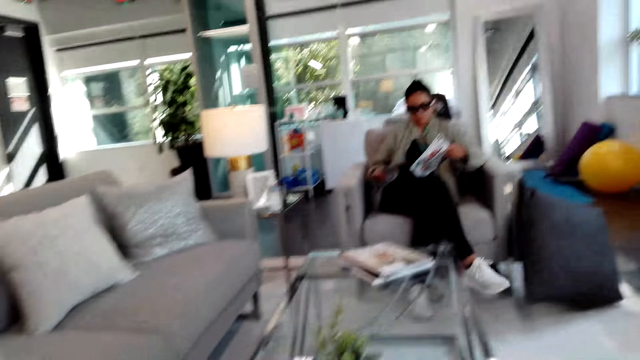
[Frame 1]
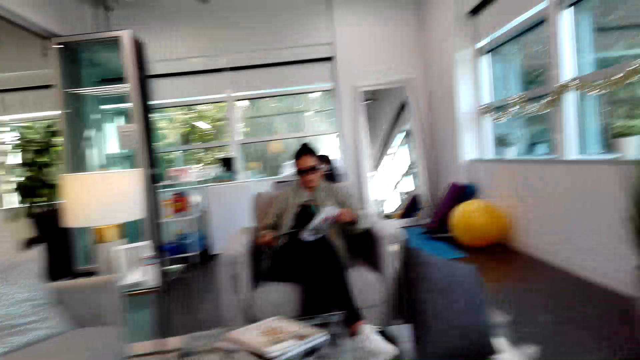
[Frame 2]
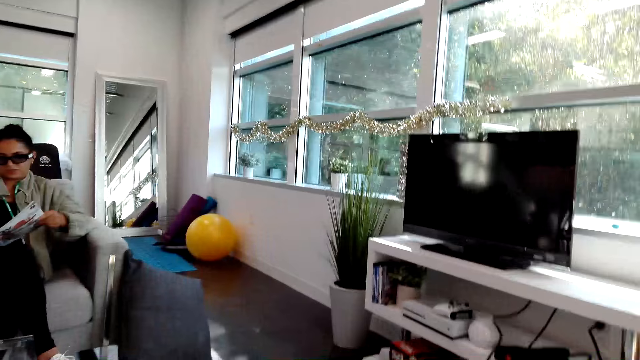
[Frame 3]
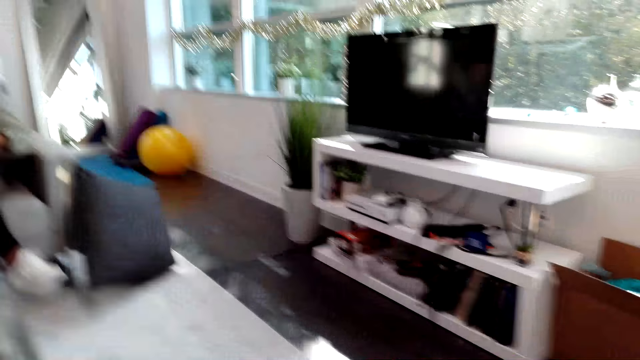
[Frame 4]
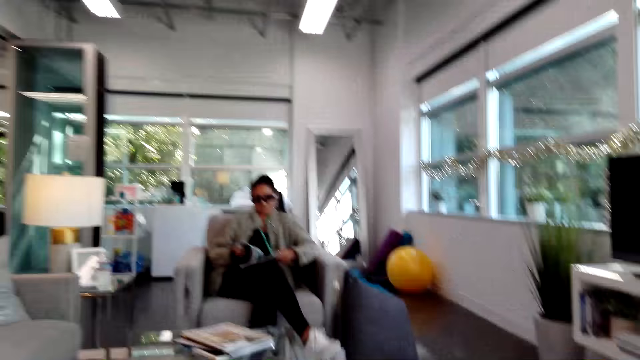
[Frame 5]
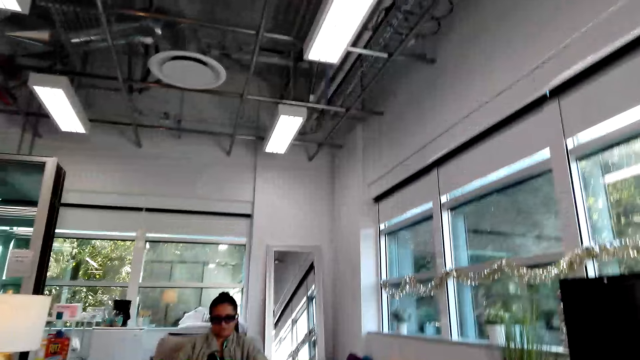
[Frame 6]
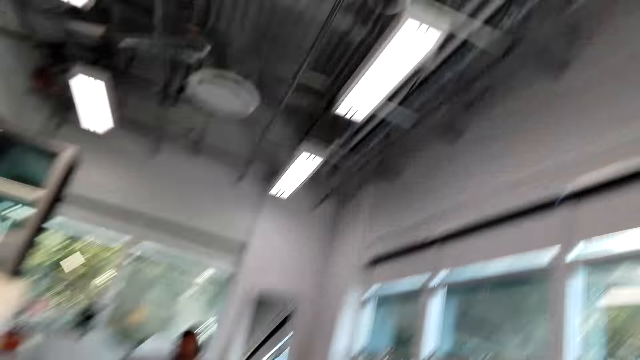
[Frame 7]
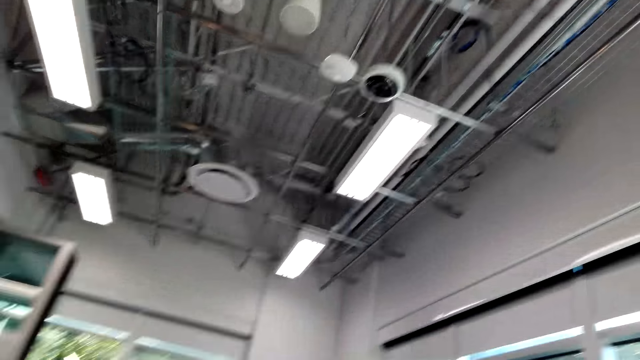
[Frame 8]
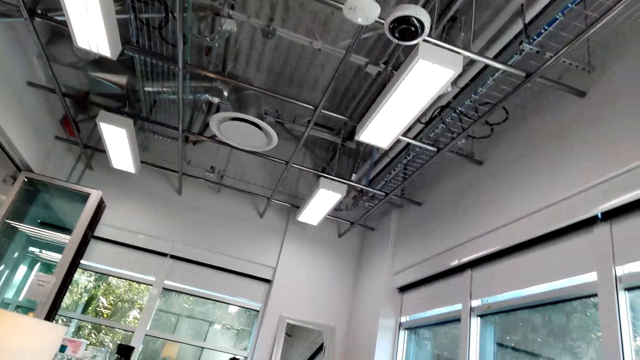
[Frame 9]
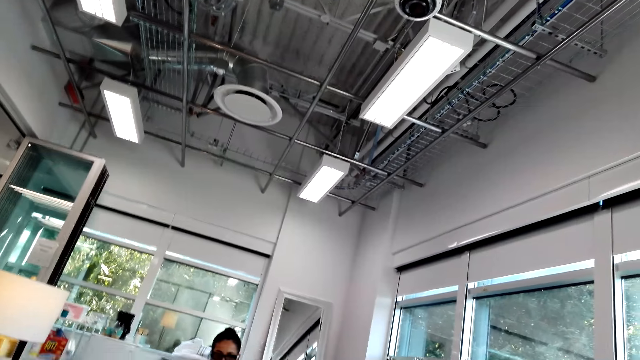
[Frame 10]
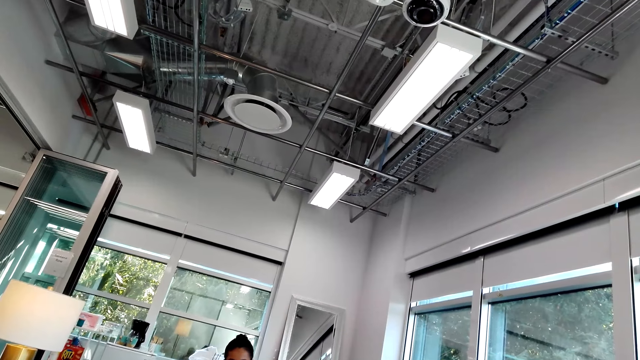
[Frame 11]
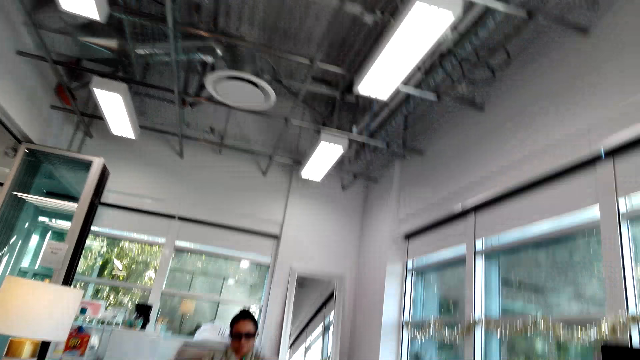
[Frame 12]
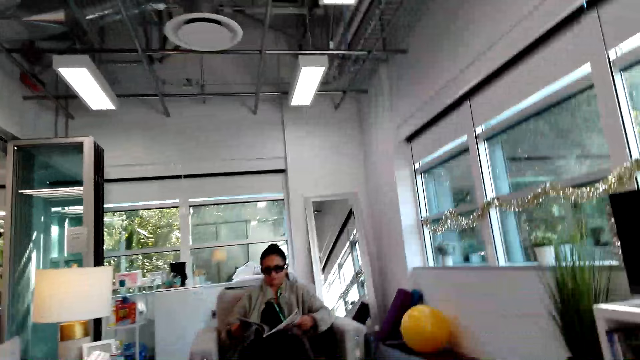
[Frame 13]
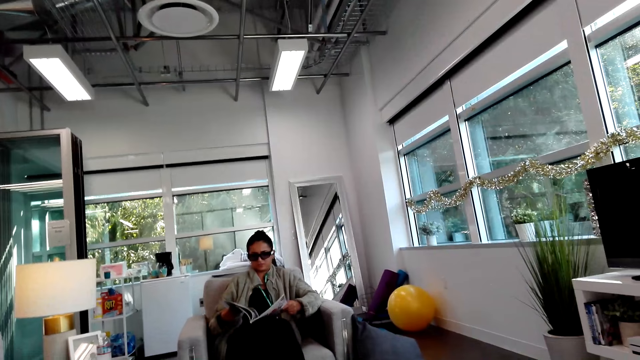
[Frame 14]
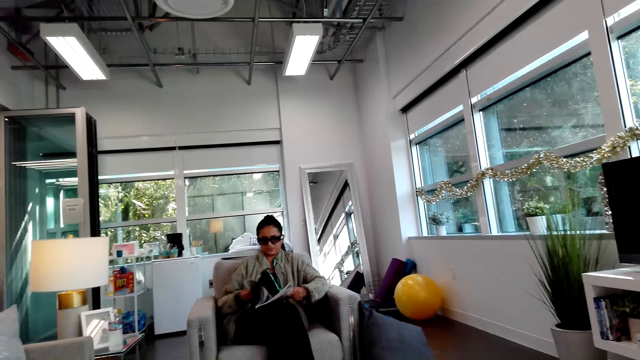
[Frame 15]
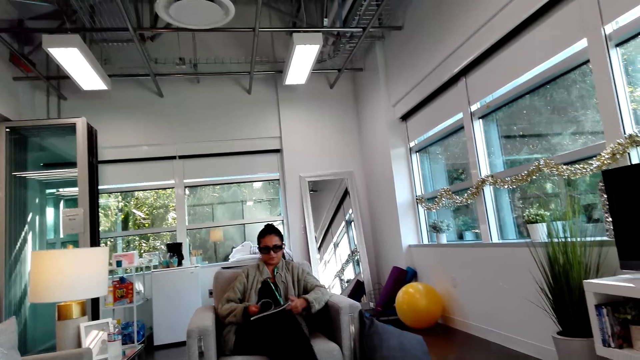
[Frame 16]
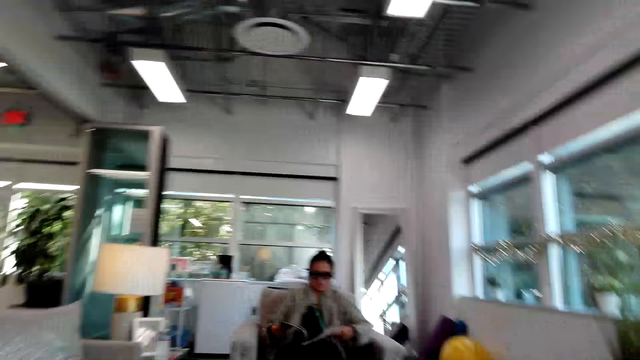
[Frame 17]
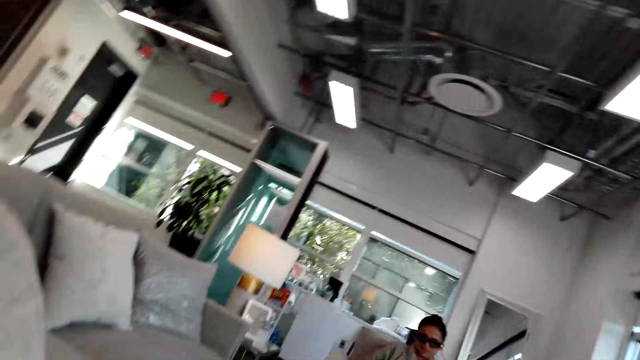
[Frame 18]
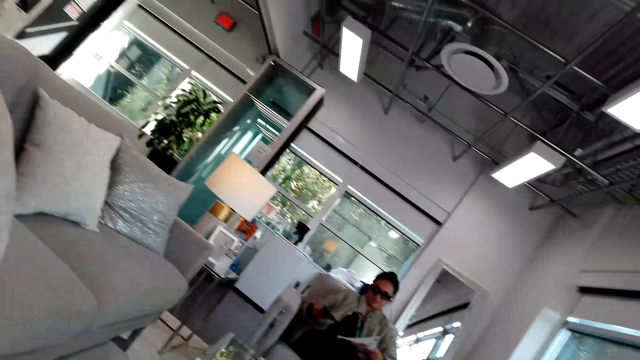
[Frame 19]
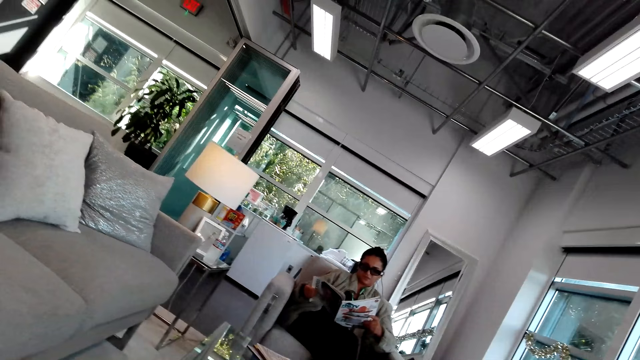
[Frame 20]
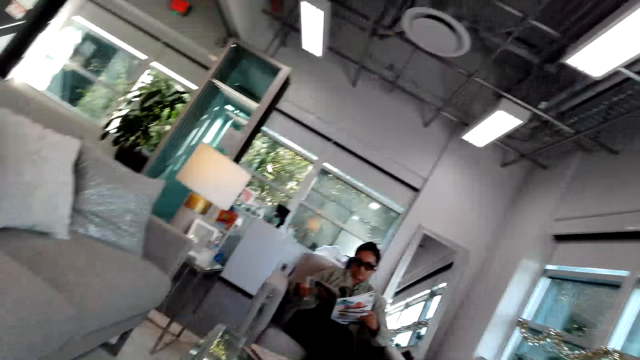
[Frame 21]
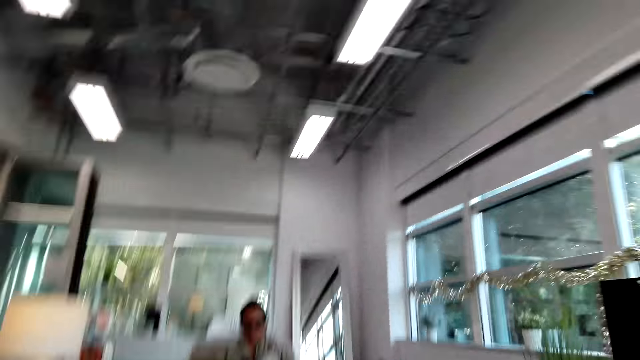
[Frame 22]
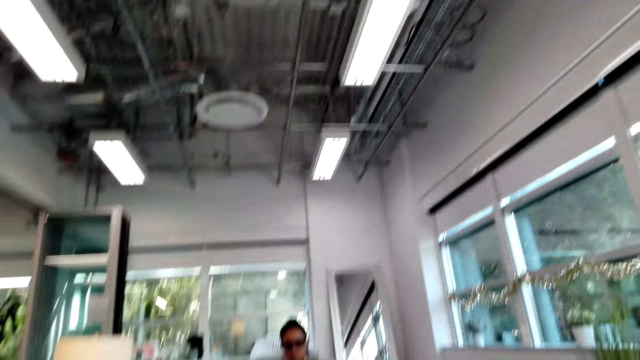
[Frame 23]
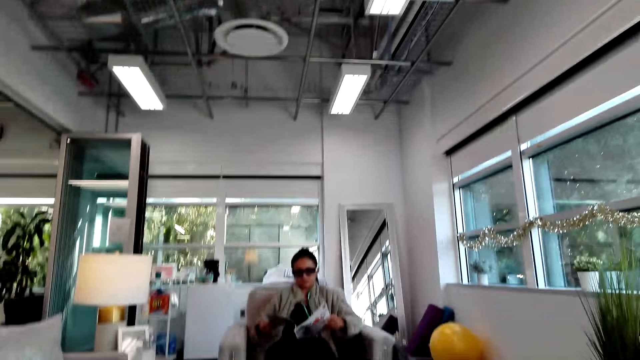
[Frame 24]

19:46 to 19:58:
The camera wearer converses with a woman. The woman responds to the camera wearer. The camera wearer looks around and converses with the woman. The woman responds to the camera wearer. The woman flips the pages, opens the magazine and interacts with the camera wearer. The camera wearer looks around.

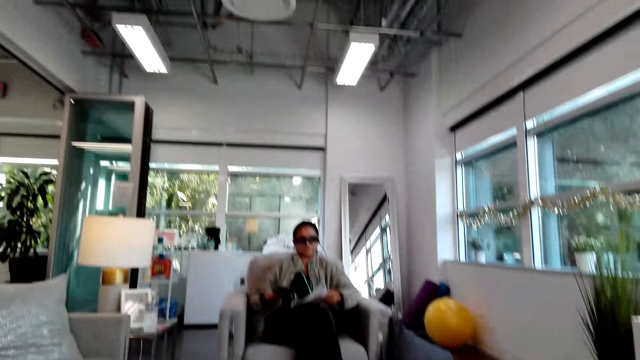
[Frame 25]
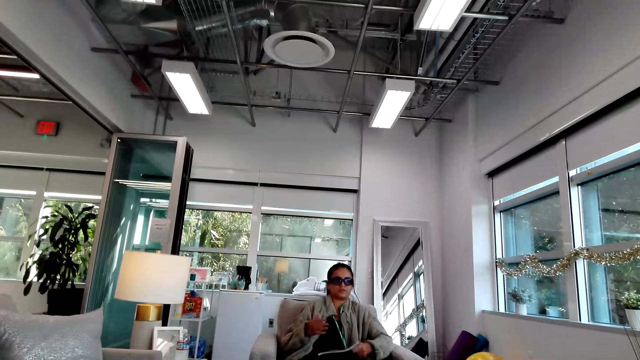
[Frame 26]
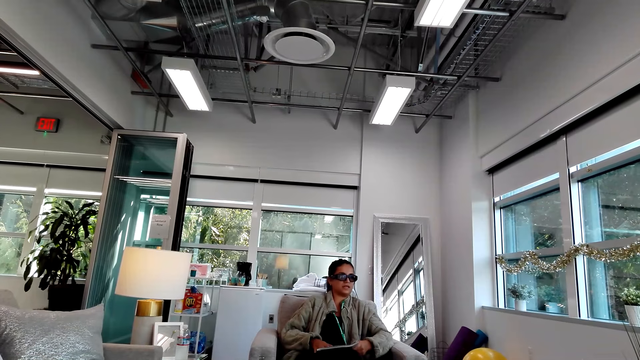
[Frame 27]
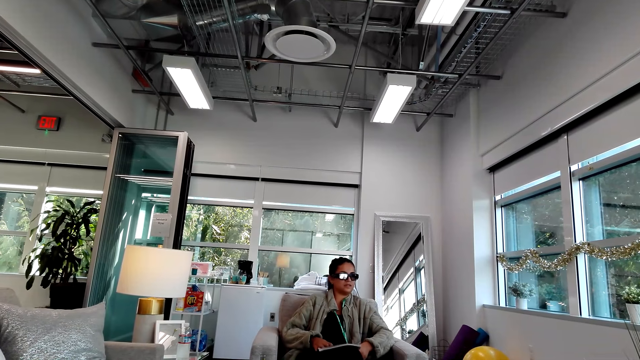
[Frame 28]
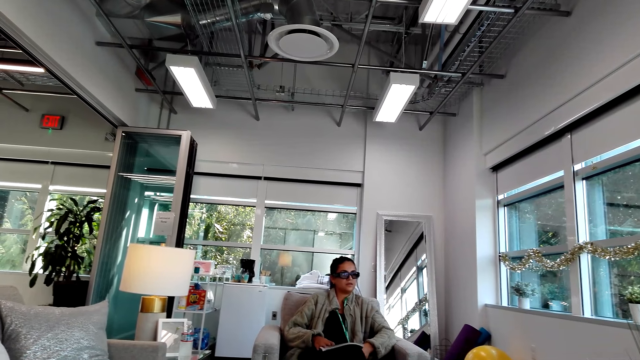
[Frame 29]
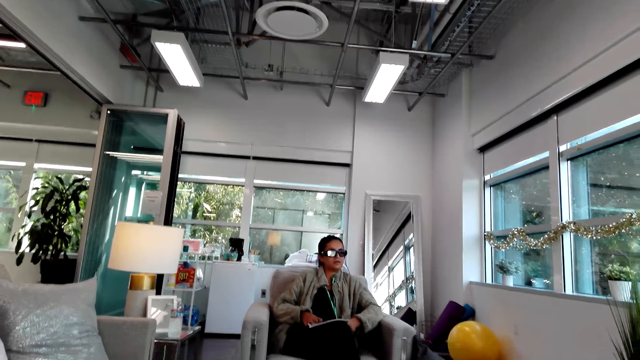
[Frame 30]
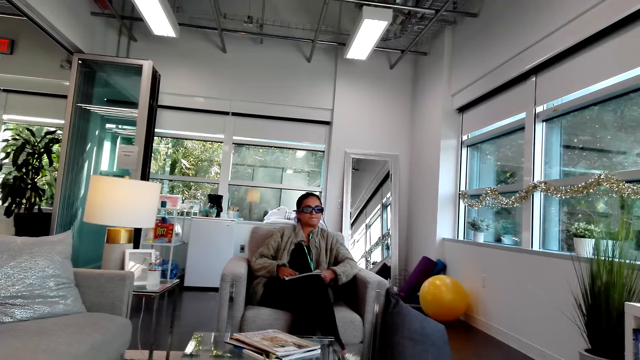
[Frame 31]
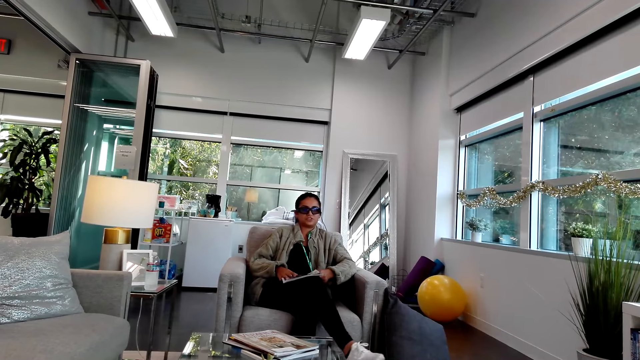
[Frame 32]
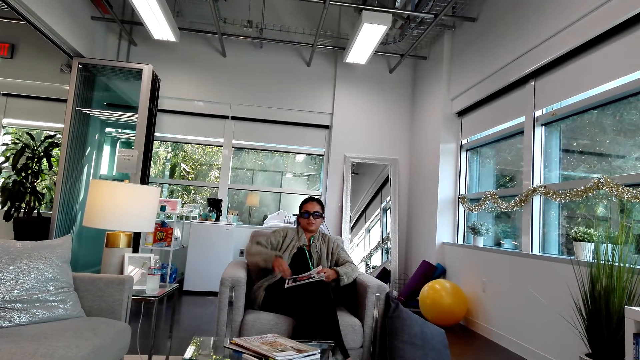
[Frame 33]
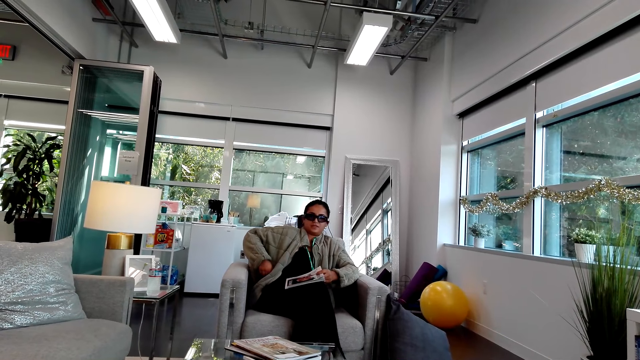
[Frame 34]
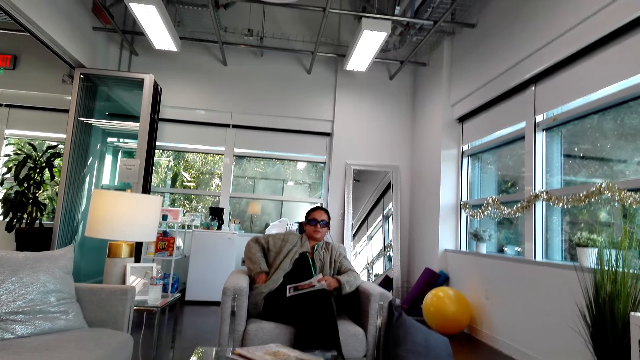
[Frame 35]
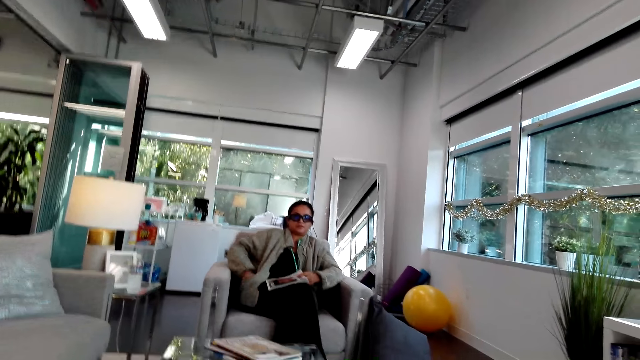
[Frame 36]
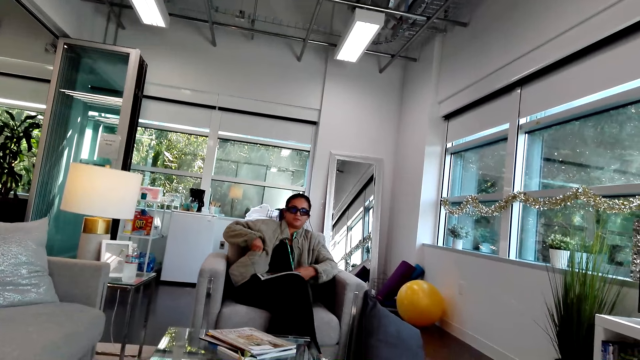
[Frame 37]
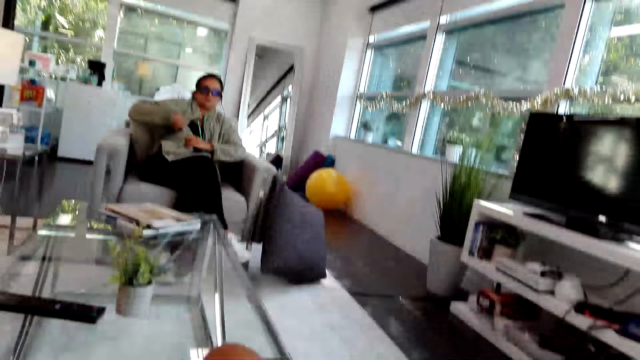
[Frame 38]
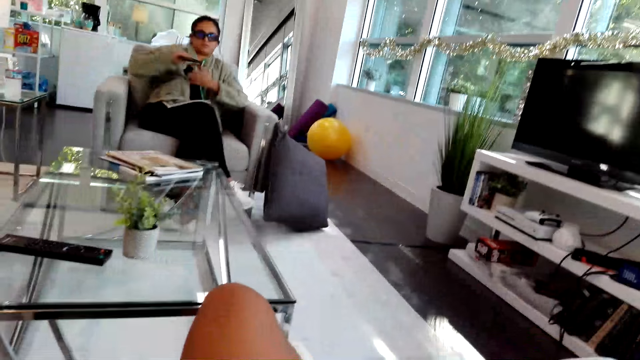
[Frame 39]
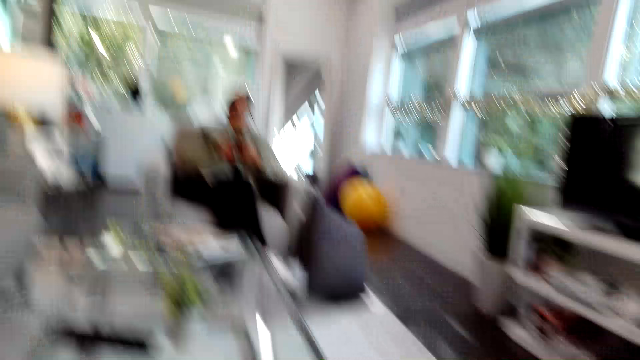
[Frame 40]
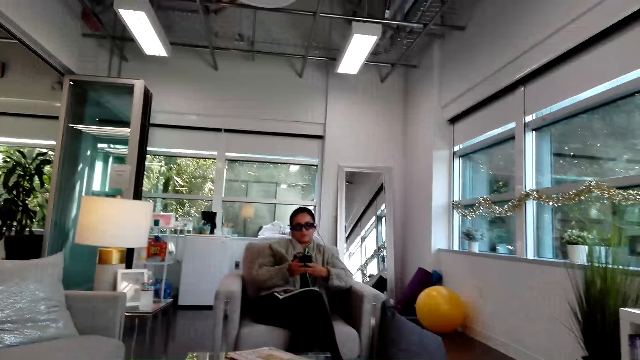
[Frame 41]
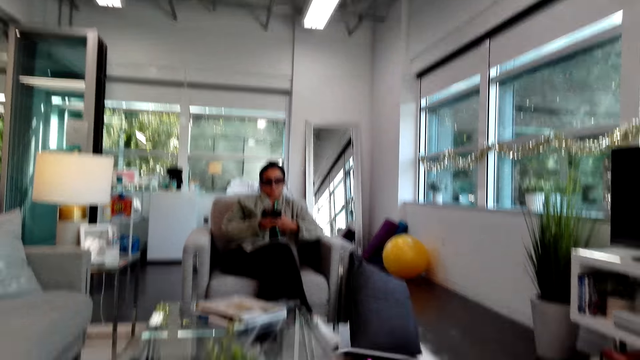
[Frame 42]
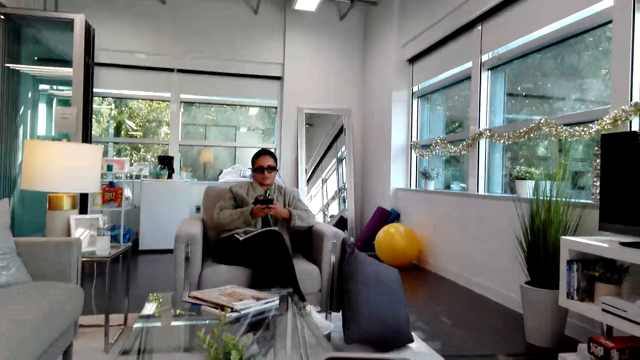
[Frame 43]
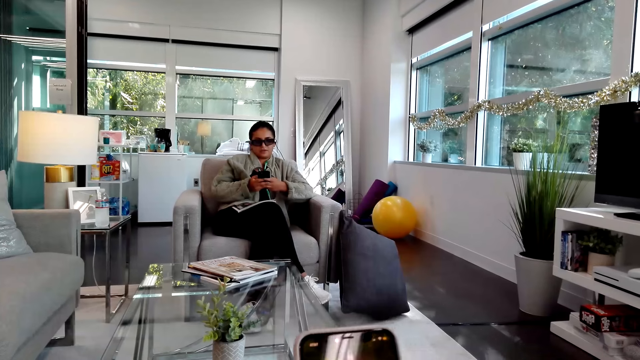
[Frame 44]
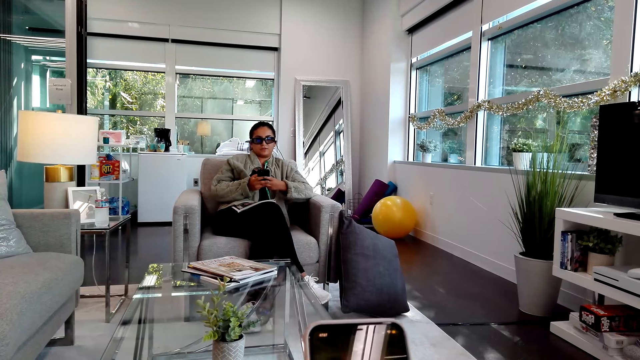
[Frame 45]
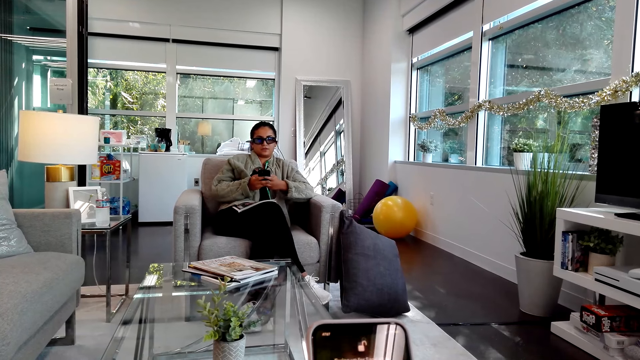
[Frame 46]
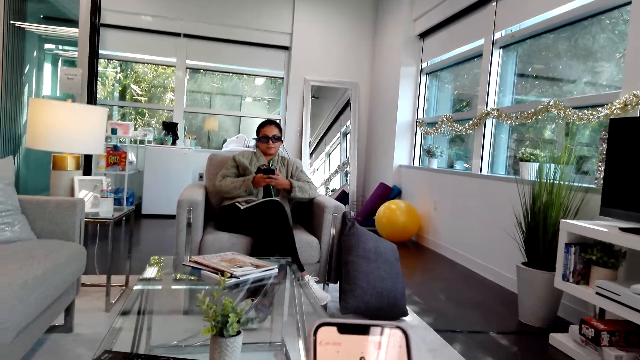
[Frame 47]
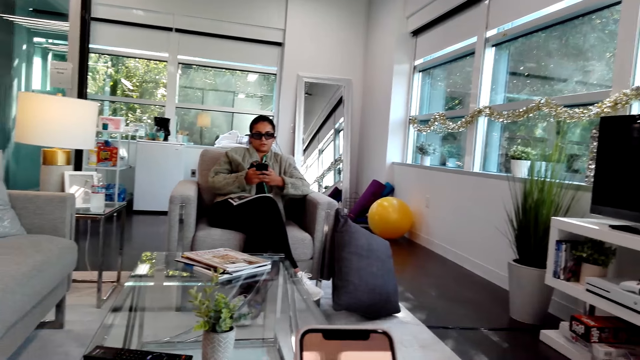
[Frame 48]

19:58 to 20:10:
The camera wearer responds to a woman. The woman puts her hand in the pocket. The camera wearer converses with the woman. The woman removes a phone from the pocket, uses the phone and converses with the camera wearer. The camera wearer scrolls the phone.
